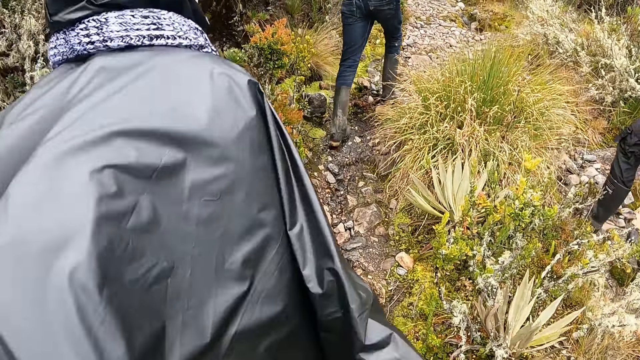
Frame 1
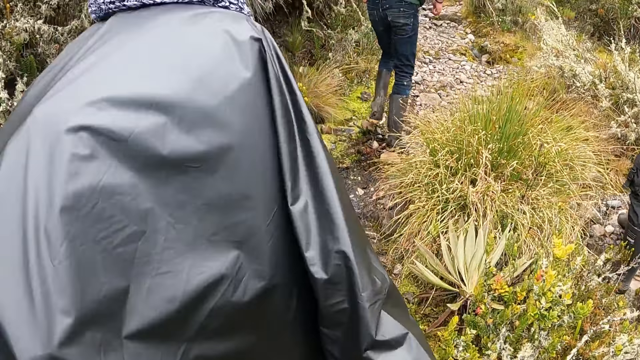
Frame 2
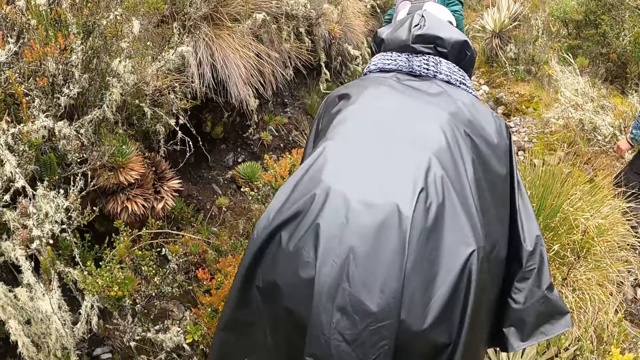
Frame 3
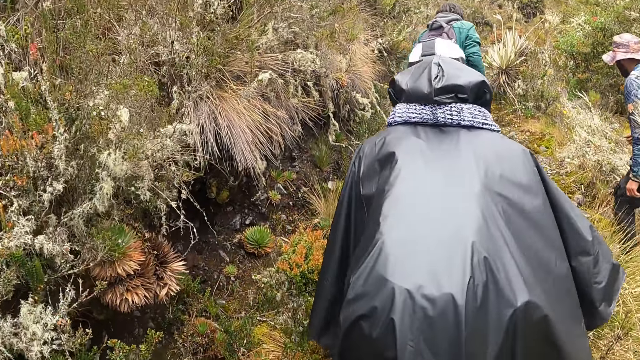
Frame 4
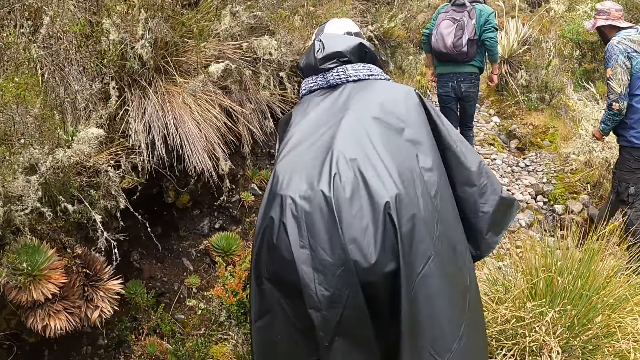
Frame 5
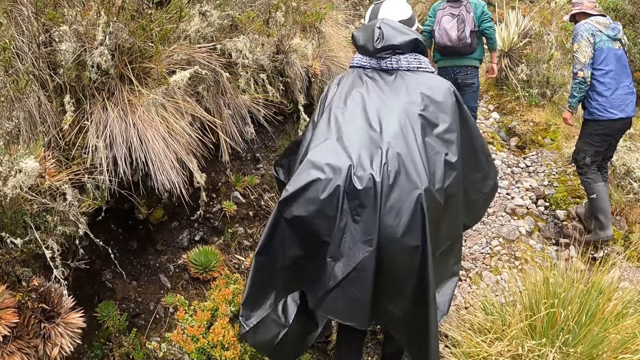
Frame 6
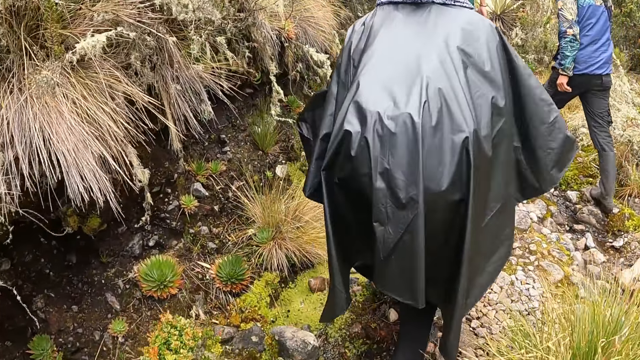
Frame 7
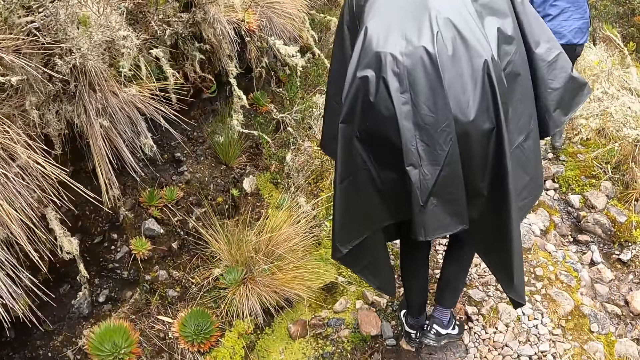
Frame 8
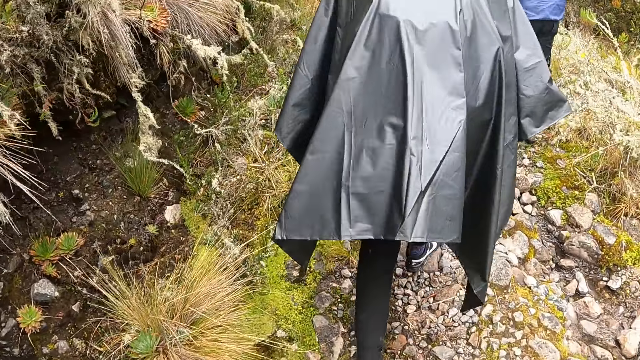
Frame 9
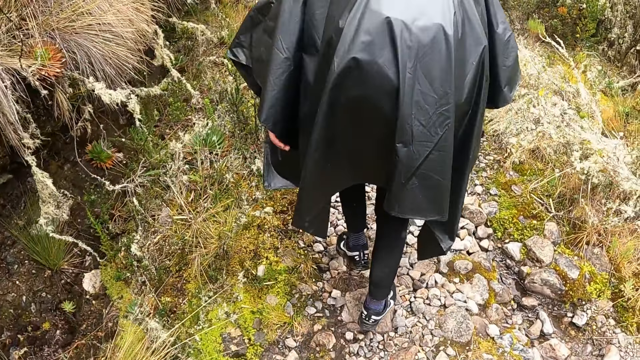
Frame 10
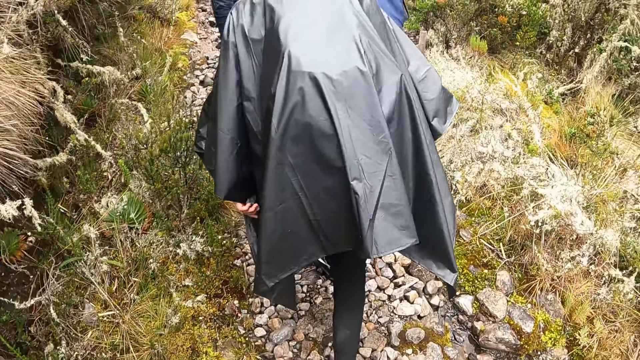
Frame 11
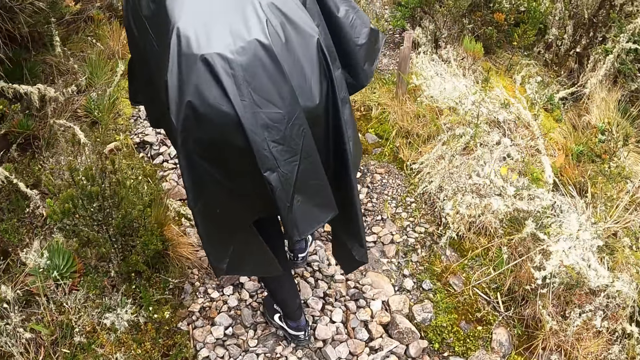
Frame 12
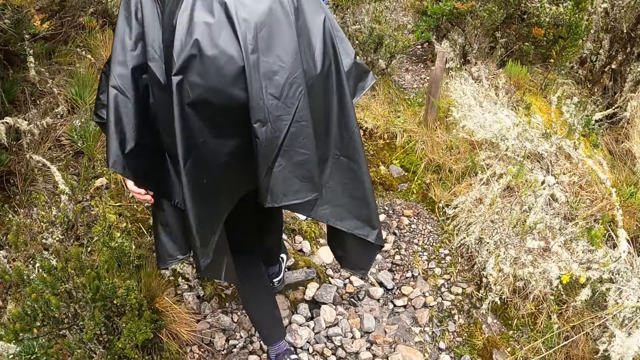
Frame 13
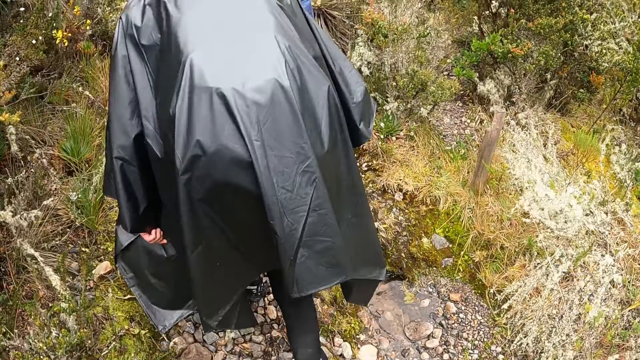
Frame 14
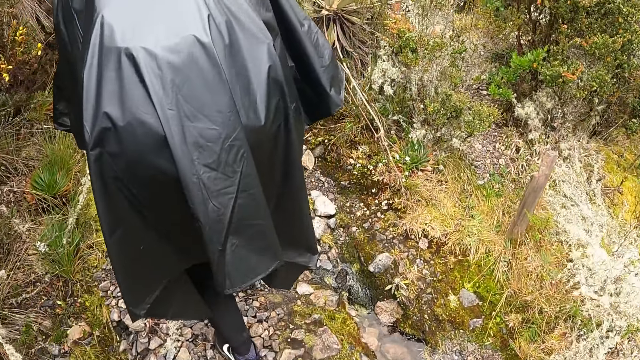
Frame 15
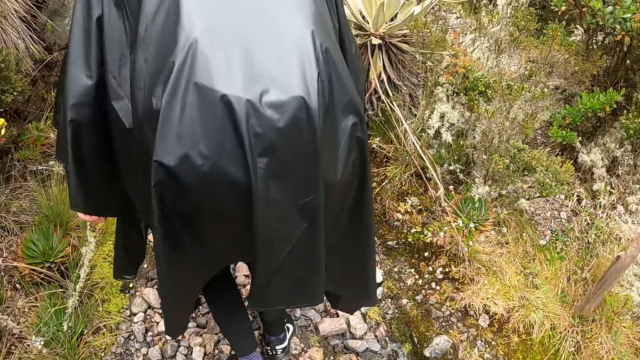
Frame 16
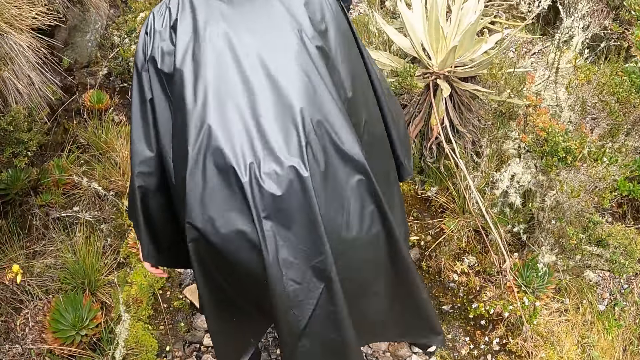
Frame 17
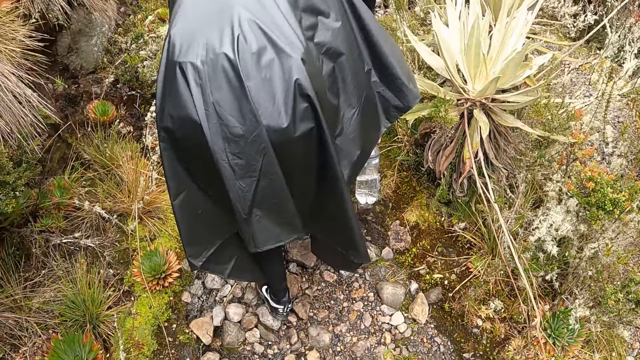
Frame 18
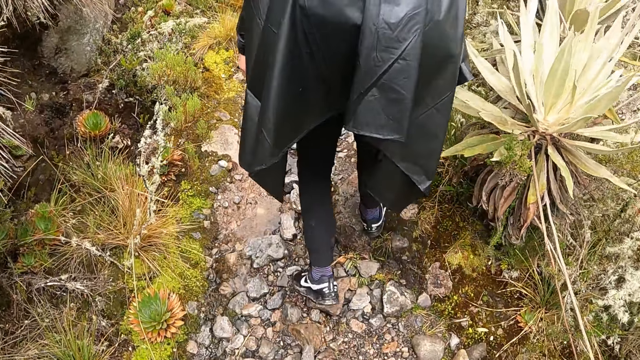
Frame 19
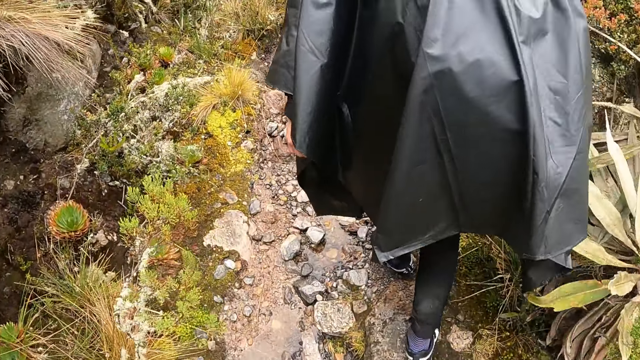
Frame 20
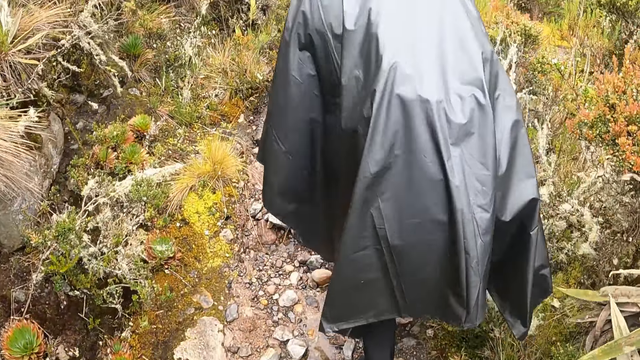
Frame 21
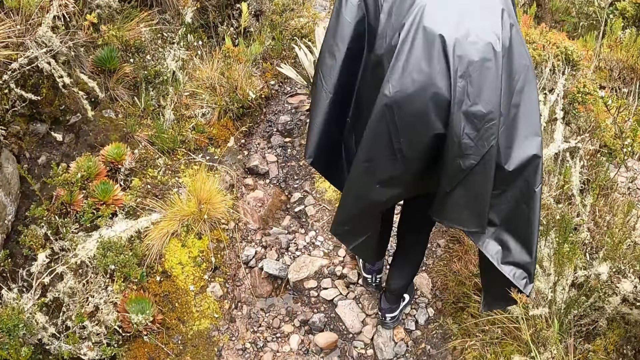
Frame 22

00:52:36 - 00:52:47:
A man walks past the camera wearer. The camera wearer stares at the man. They follow the man.

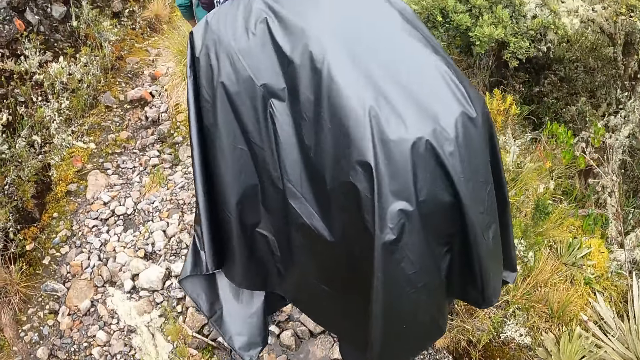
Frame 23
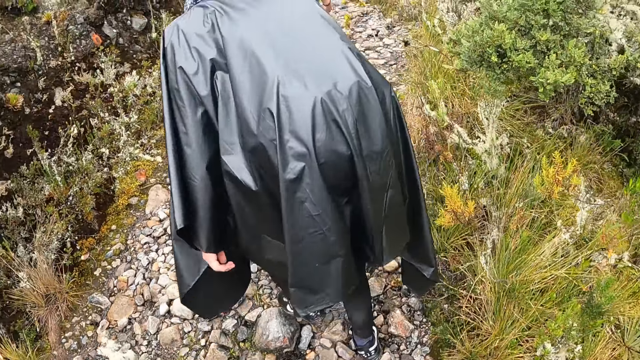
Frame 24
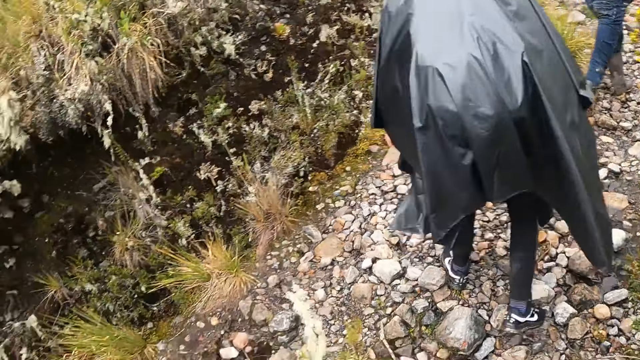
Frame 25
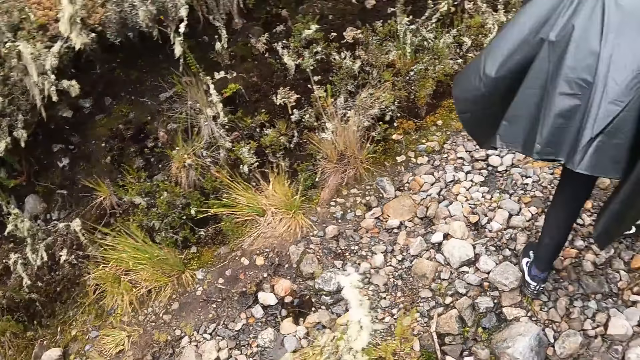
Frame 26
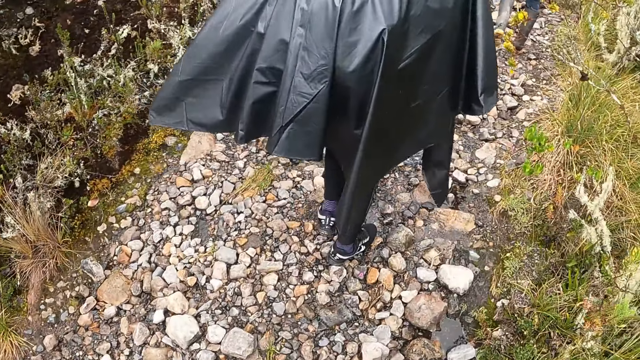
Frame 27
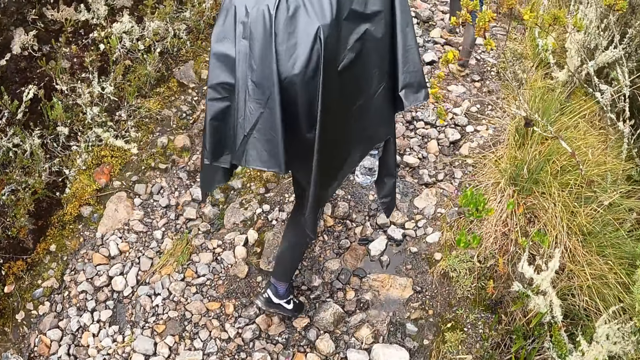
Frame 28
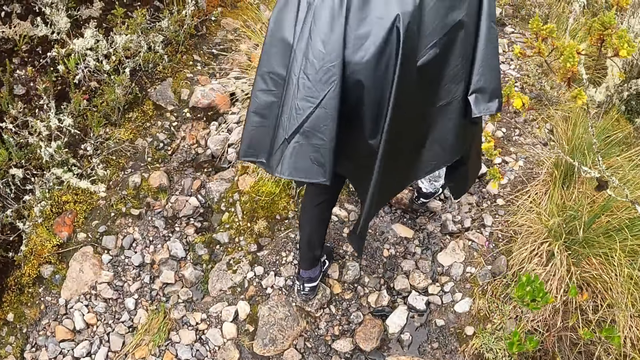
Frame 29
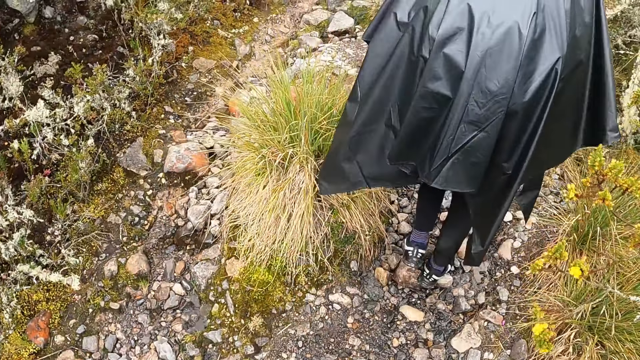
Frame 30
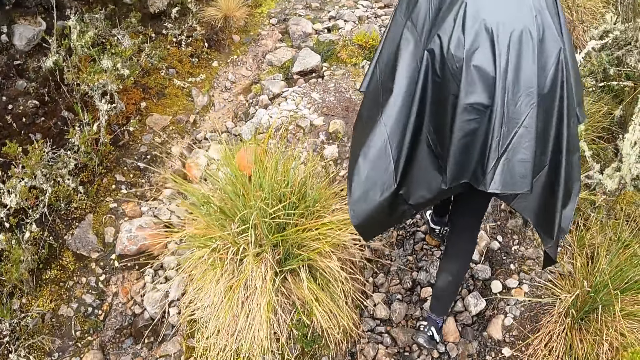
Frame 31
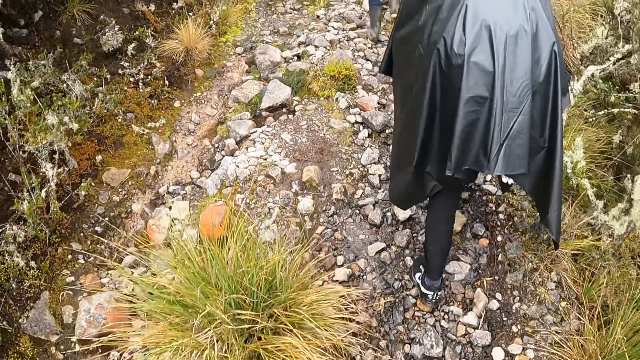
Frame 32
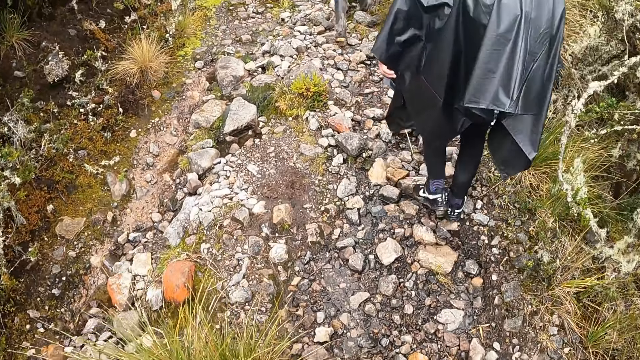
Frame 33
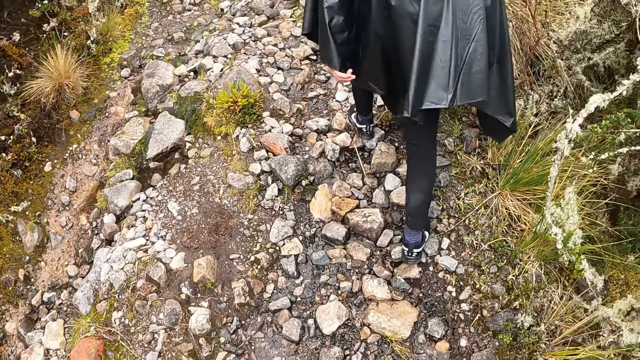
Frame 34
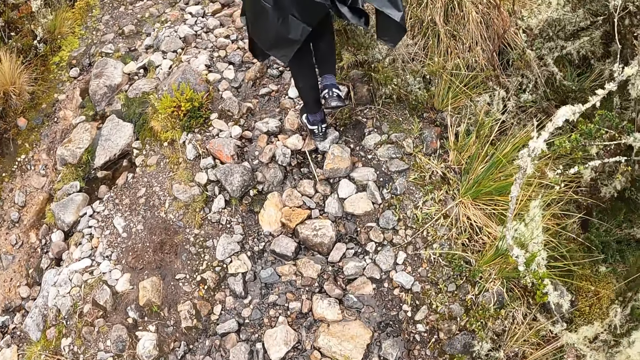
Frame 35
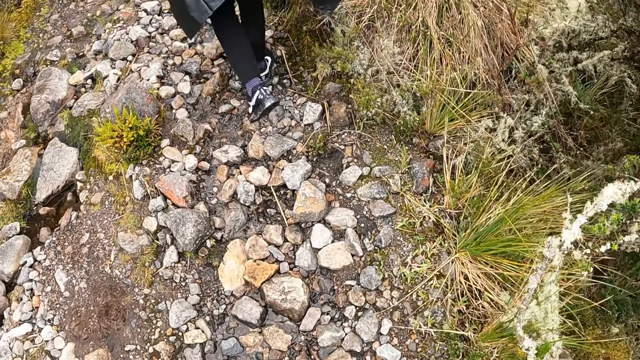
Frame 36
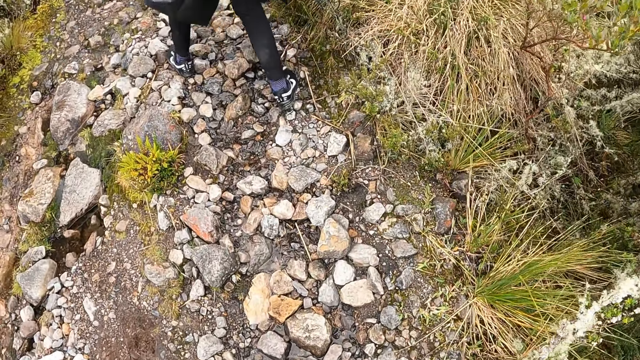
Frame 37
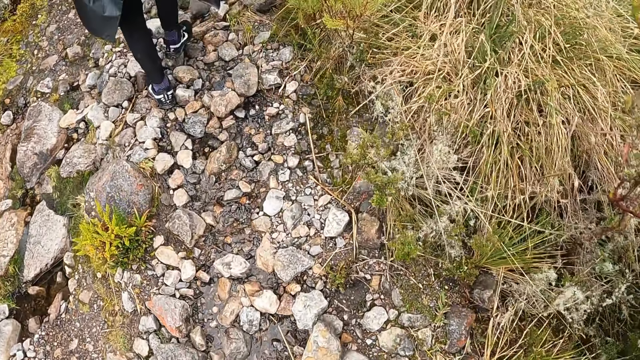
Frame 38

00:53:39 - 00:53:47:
The camera wearer looks around. They follow a man.

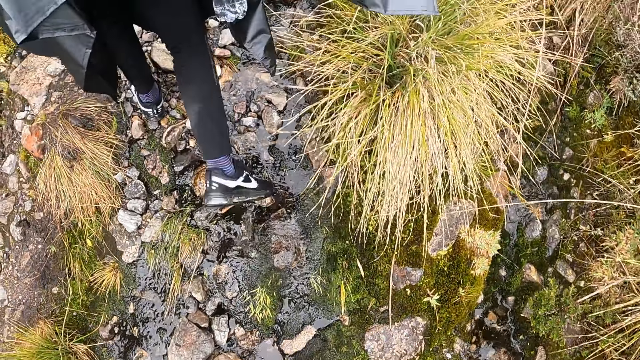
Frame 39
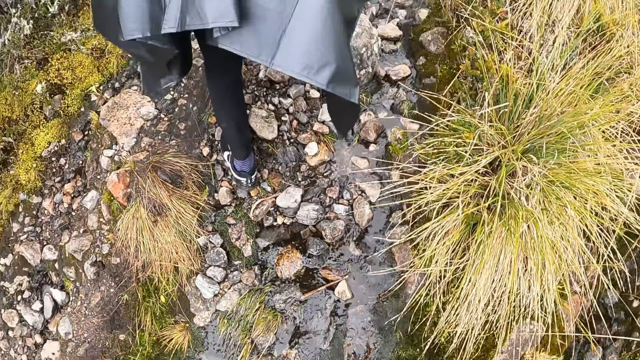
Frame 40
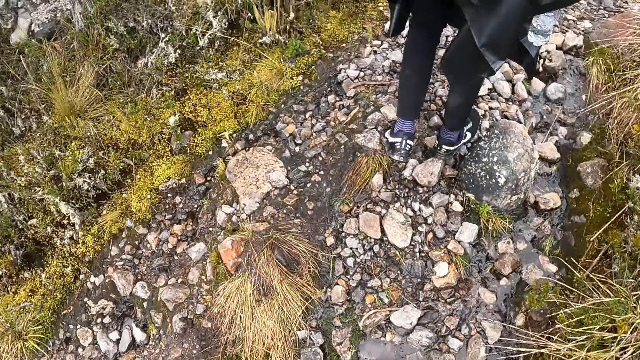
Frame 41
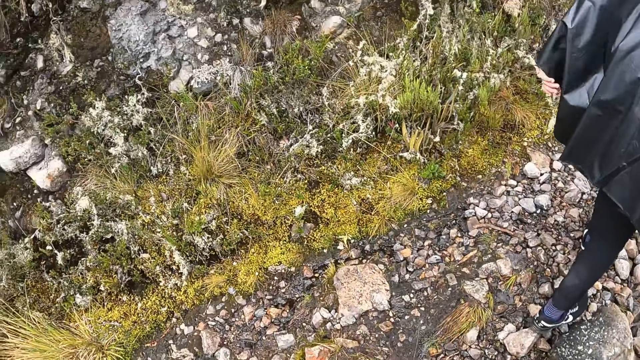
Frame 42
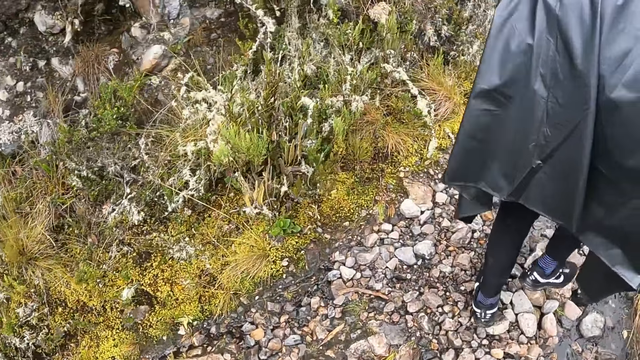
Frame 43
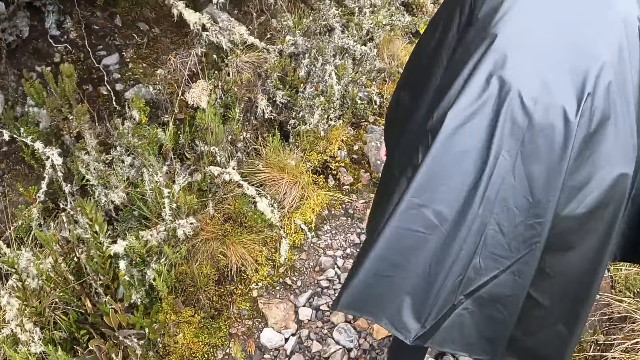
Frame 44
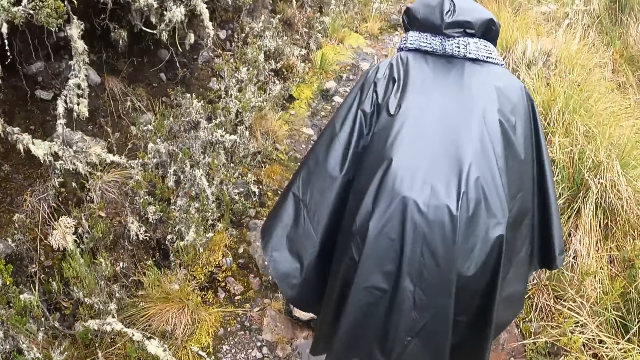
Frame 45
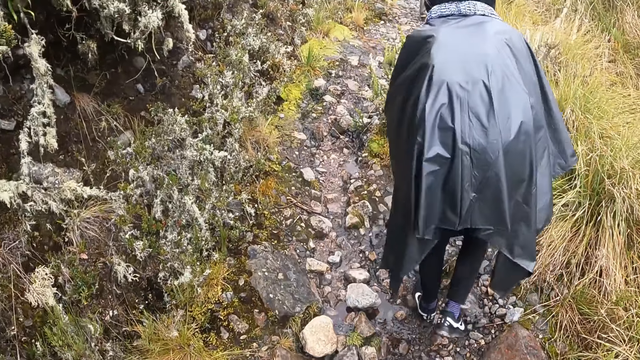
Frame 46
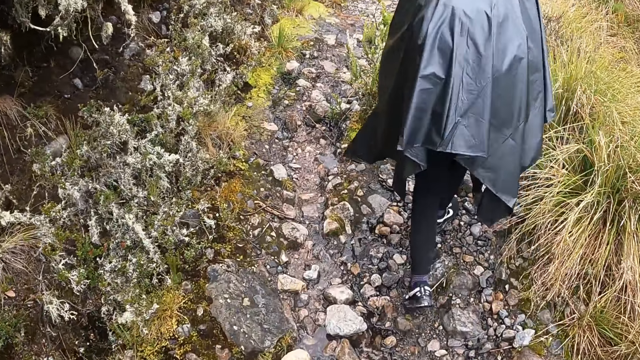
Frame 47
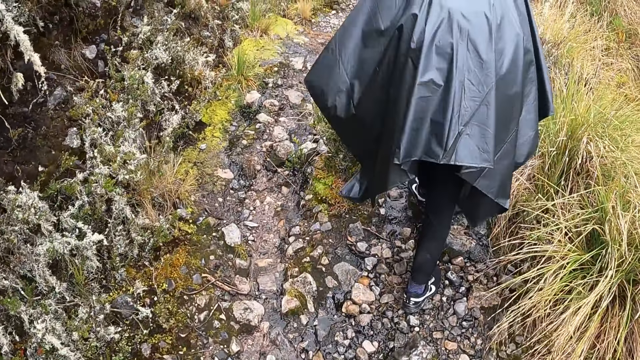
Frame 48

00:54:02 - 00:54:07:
The camera wearer looks around. They follow a man.
